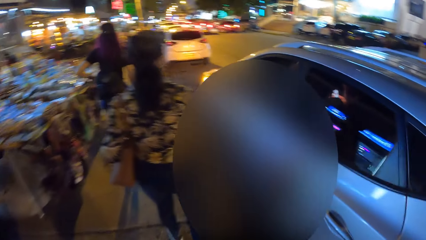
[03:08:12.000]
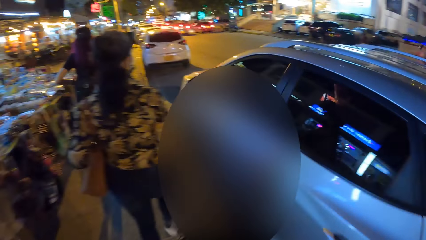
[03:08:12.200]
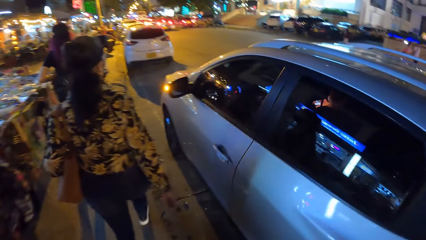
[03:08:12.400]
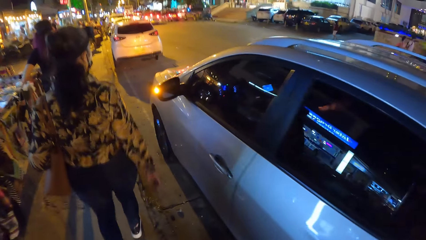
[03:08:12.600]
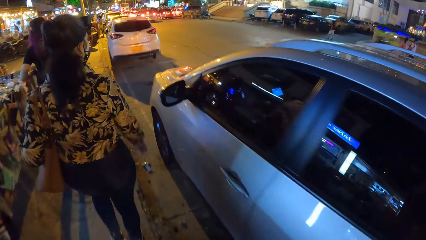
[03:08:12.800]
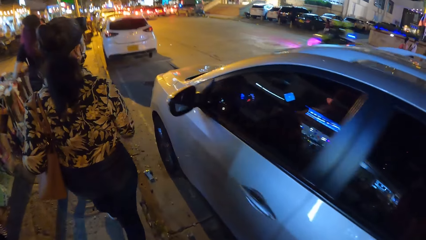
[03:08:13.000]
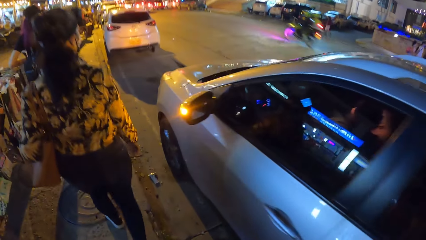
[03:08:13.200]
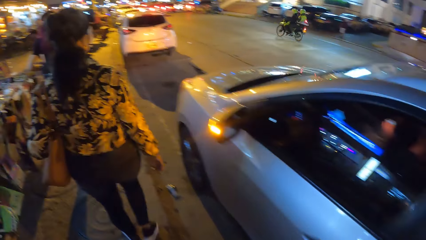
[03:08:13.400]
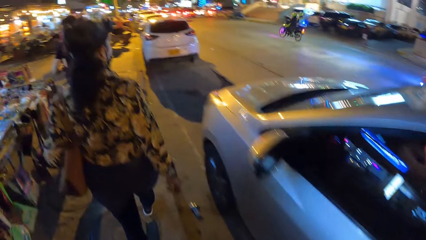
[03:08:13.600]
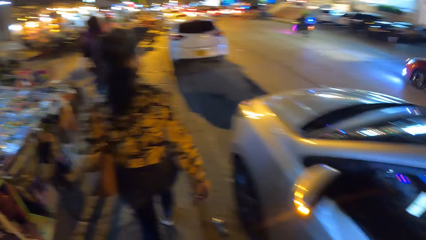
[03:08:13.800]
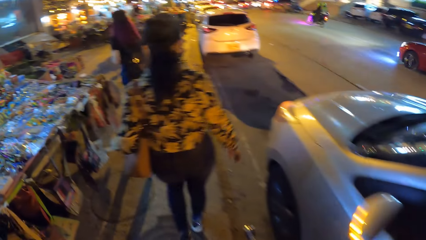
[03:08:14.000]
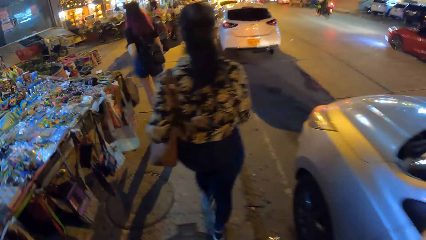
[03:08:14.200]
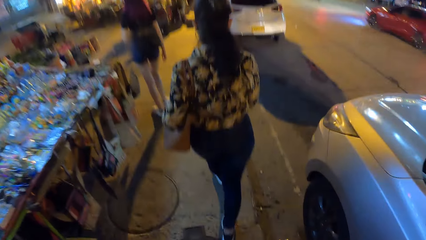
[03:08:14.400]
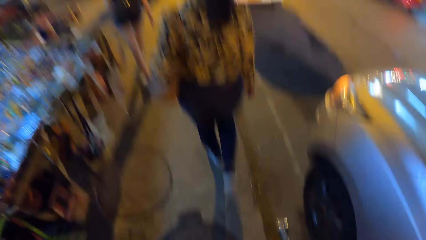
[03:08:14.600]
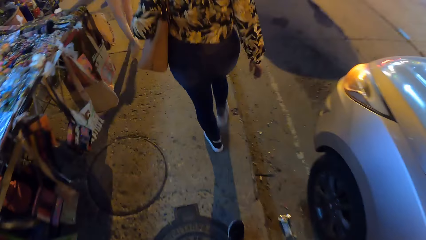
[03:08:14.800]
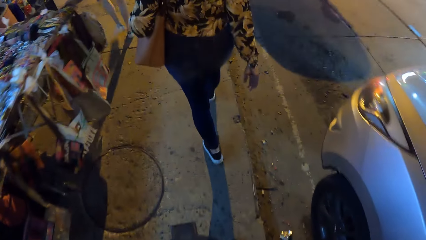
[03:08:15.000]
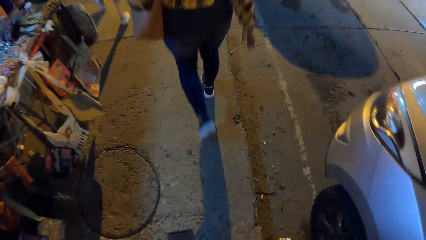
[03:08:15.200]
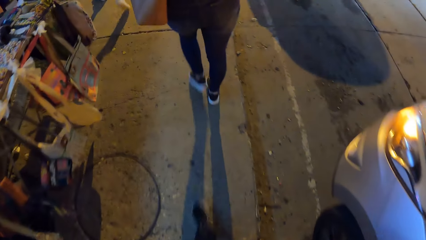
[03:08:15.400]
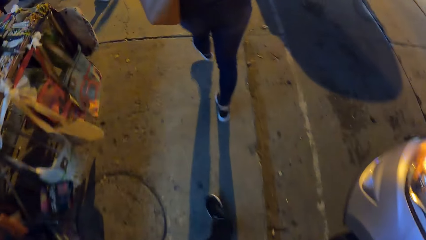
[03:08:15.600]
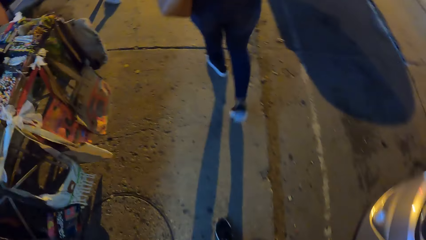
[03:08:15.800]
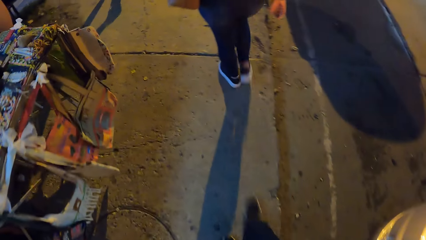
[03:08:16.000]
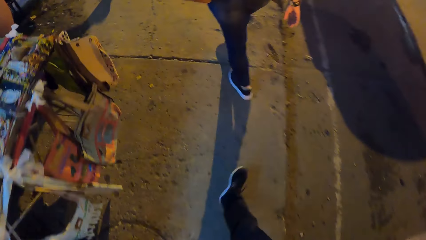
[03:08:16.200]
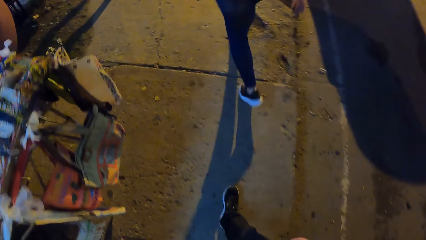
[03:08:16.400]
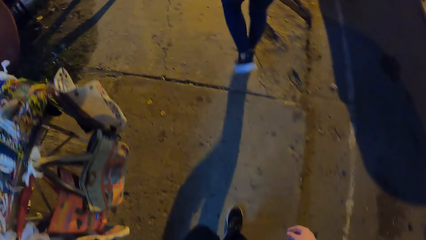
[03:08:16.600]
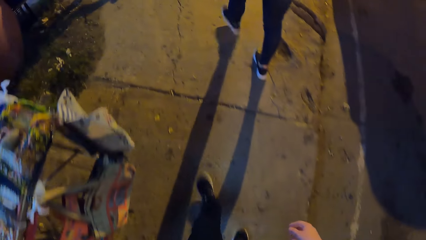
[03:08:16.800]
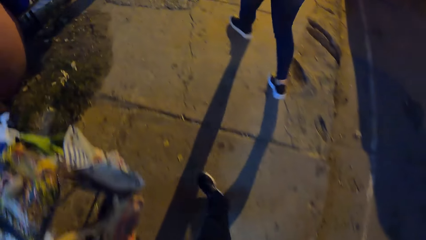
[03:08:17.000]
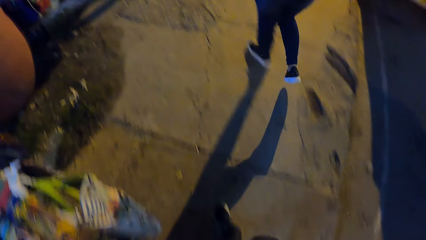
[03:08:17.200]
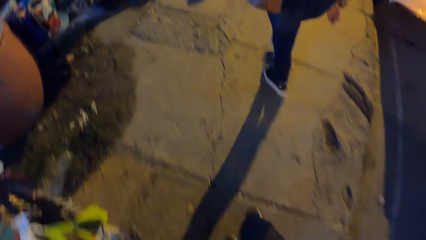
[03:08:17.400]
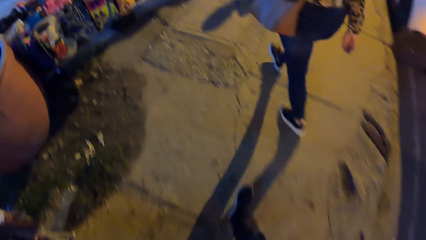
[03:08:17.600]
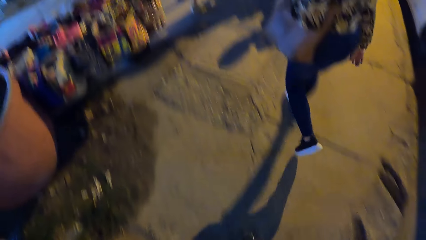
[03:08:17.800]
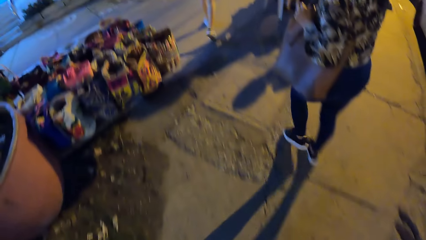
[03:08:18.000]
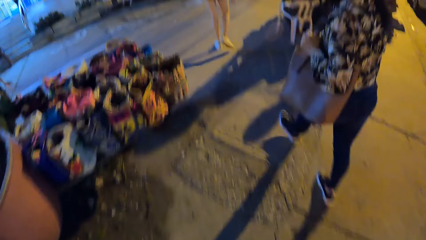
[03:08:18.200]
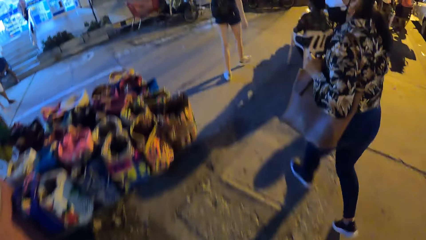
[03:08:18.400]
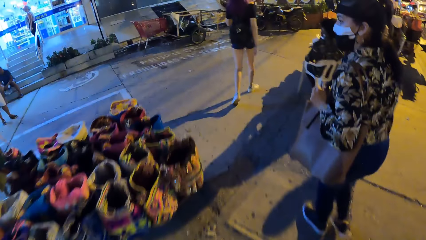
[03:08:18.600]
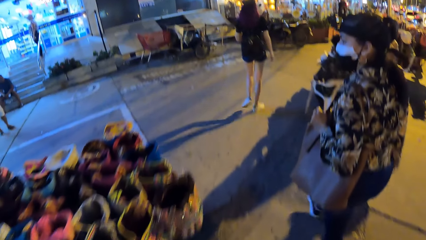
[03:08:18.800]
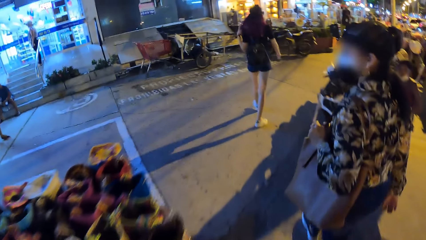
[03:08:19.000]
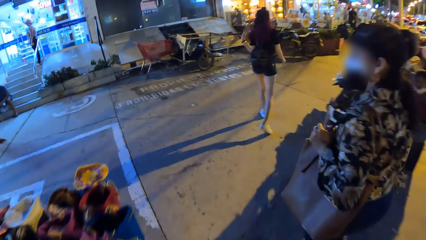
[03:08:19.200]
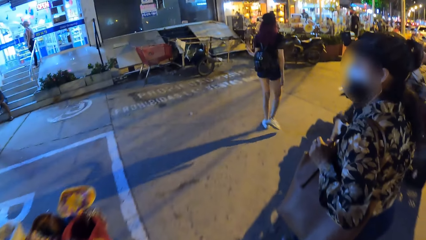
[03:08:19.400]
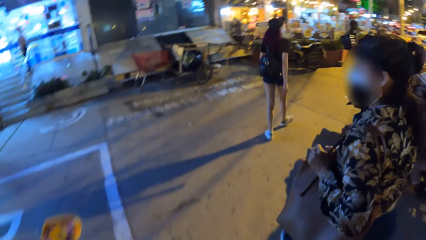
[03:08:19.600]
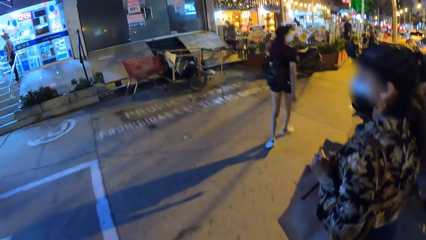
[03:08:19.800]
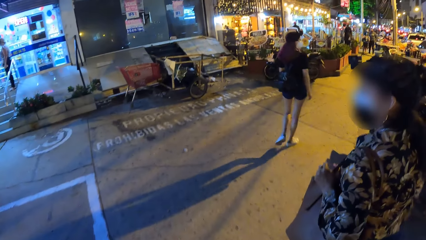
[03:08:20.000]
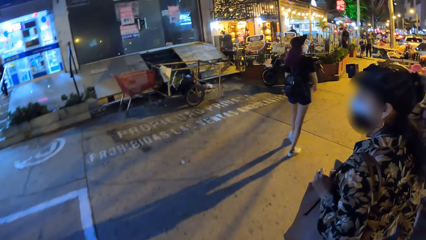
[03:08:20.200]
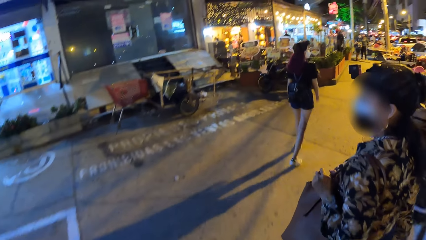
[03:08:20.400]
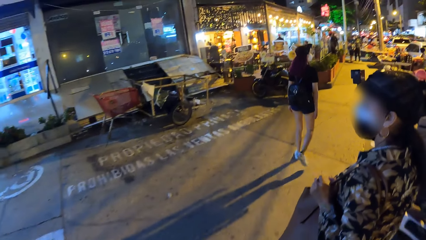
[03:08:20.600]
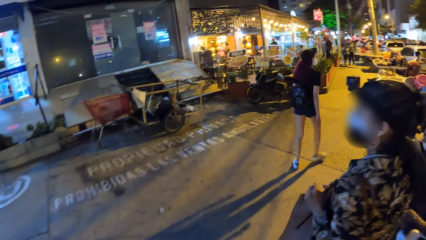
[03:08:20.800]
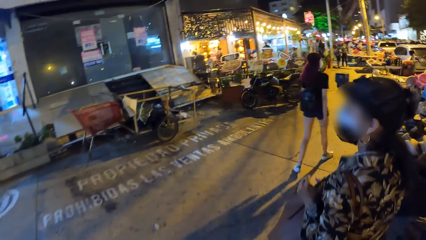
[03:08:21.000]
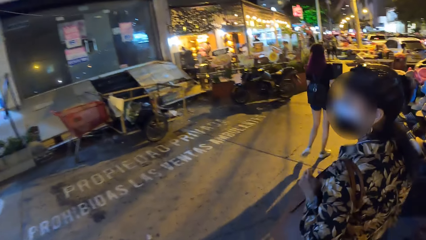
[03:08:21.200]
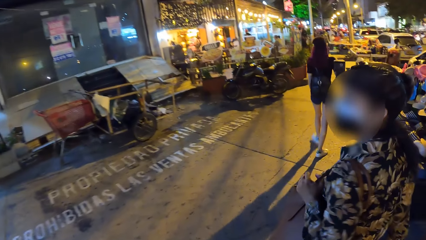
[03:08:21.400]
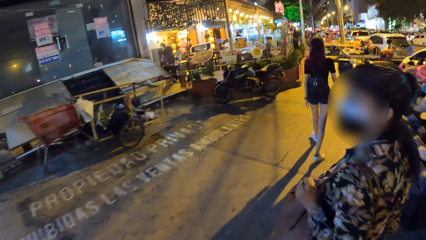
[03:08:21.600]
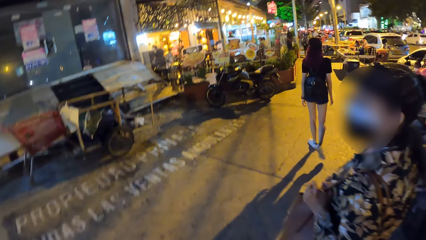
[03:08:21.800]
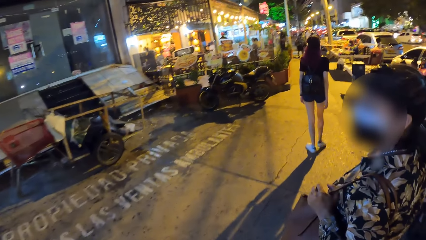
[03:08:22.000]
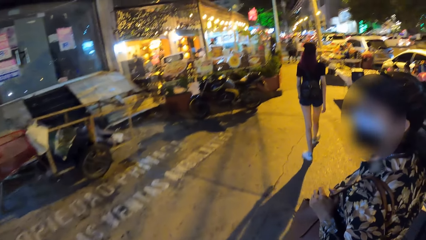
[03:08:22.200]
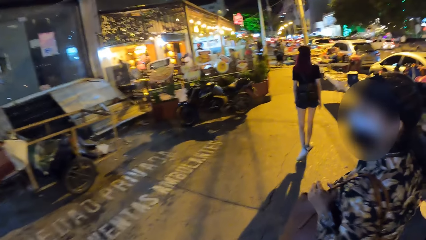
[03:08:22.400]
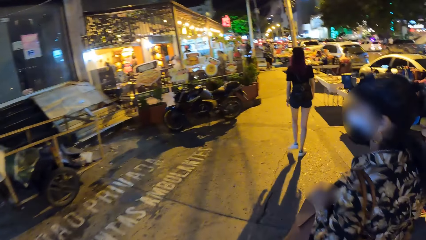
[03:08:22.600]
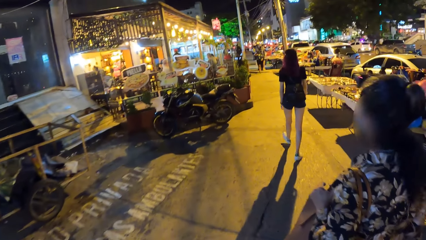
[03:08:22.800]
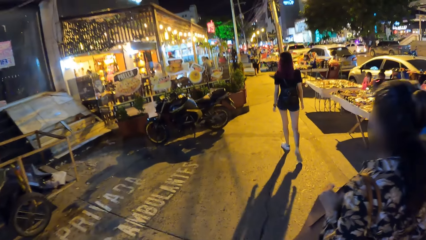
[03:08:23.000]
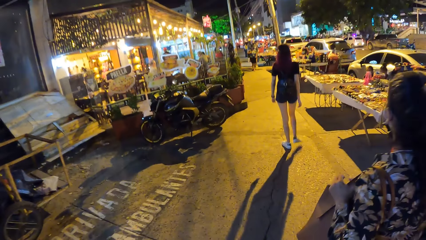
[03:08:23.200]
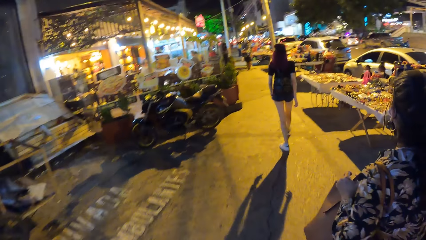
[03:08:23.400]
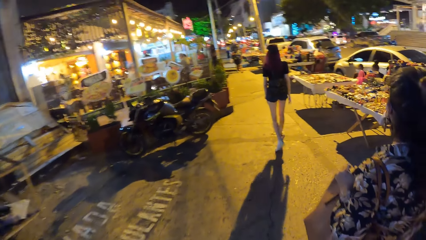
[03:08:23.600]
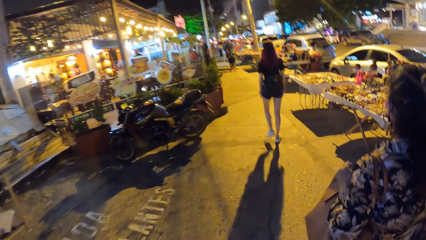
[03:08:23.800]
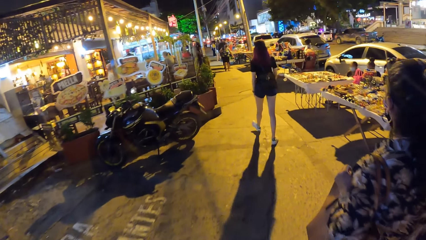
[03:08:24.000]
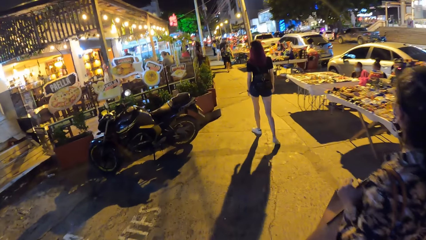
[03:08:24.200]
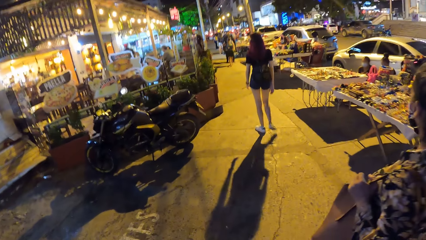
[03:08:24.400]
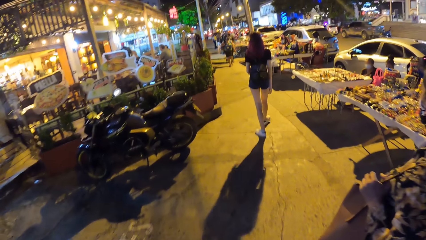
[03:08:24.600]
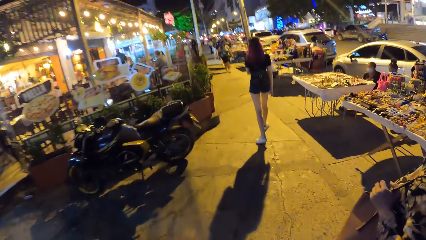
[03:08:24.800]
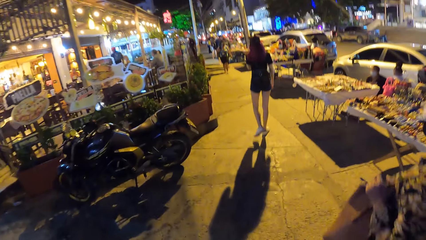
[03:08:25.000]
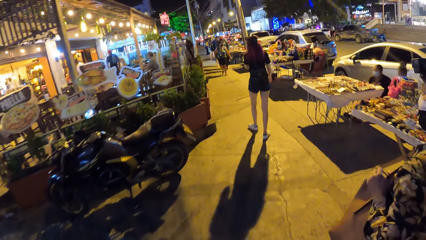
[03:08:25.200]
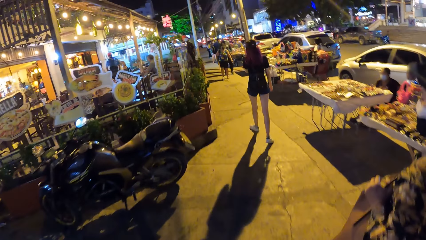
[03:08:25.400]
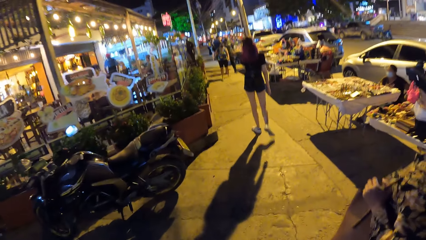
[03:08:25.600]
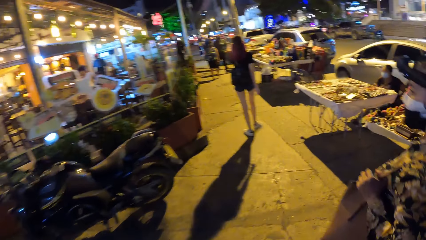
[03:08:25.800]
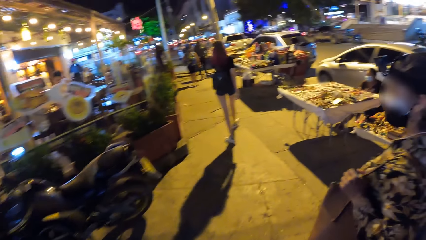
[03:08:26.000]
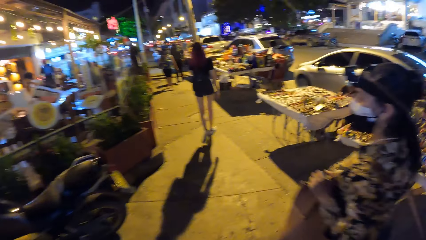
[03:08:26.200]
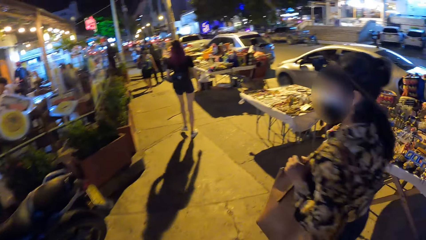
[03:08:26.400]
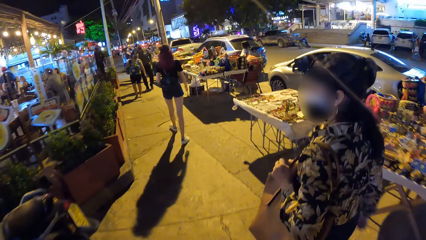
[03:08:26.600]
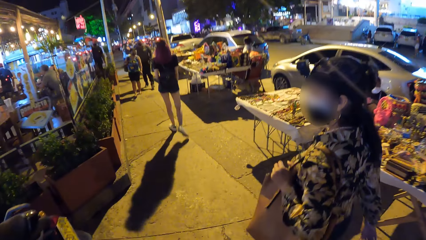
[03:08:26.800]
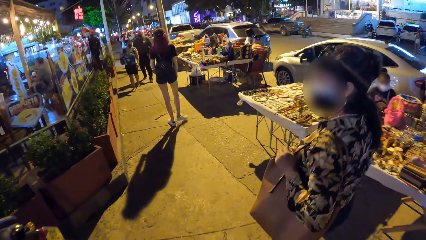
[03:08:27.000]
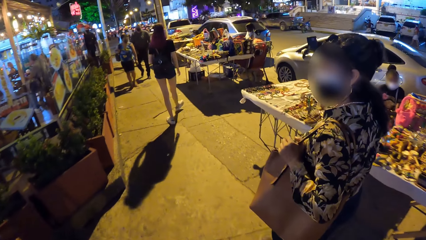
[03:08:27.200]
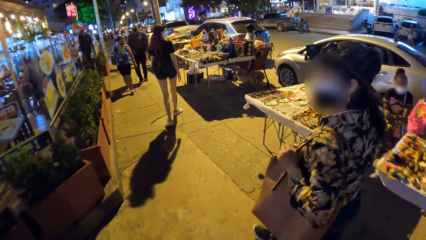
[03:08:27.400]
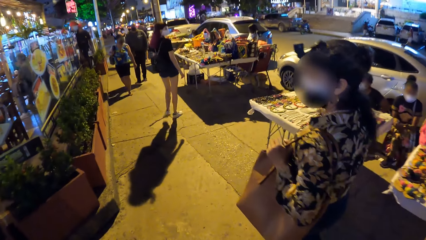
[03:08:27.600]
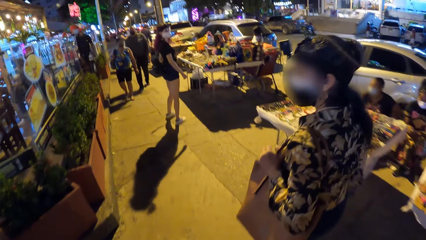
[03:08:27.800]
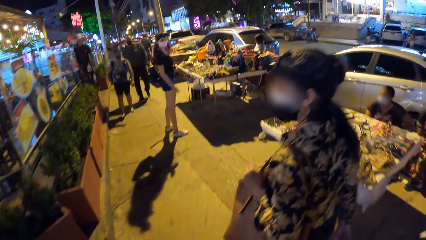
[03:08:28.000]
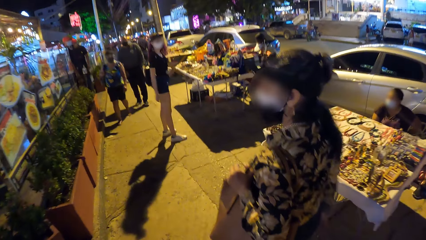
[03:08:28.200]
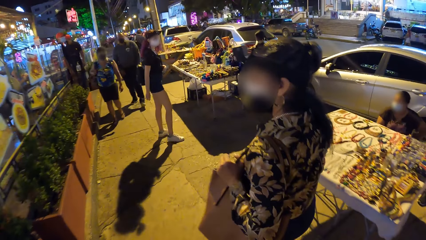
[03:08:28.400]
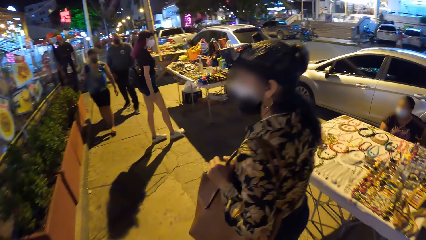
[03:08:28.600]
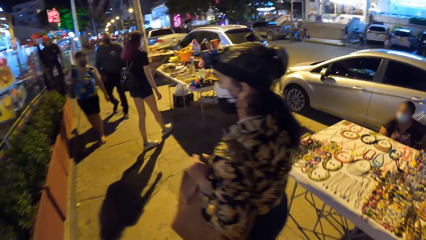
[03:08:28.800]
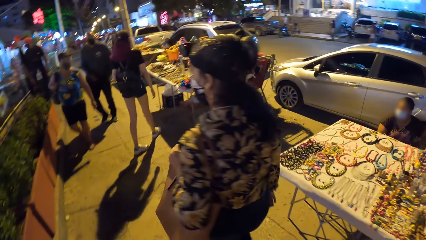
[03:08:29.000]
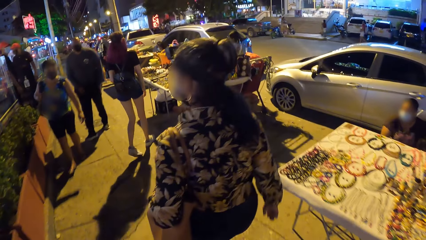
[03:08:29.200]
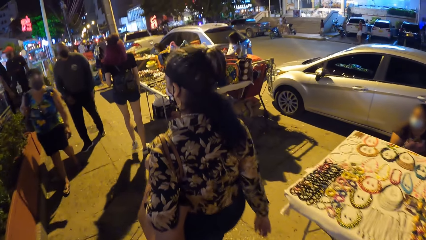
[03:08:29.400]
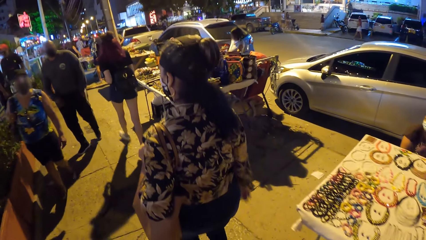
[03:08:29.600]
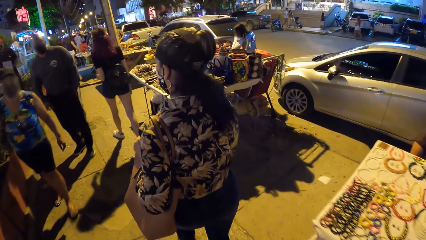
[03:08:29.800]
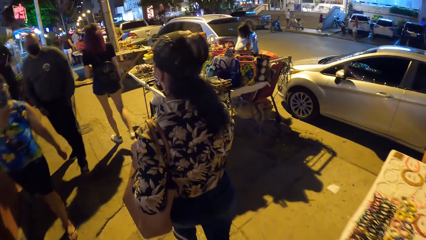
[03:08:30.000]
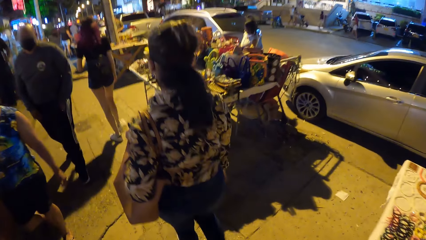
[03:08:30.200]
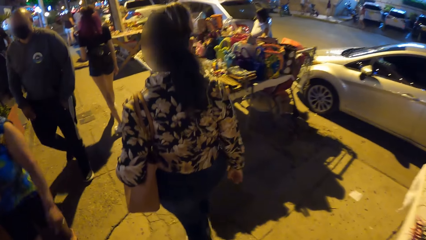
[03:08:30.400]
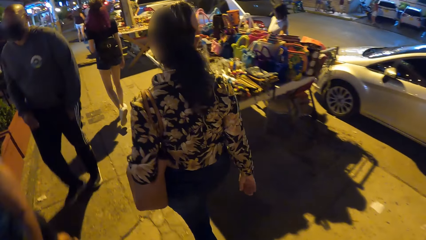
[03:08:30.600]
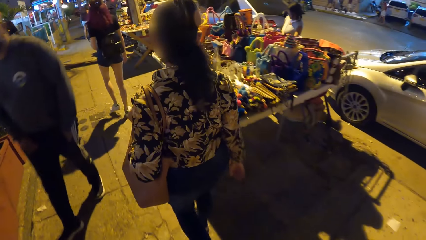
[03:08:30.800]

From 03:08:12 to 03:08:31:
A black motorcycle drives past the camera wearer. A red car drives past them. They interact with the woman. The woman looks around the area and walks along the pavement. The camera wearer walks along the pavement.
